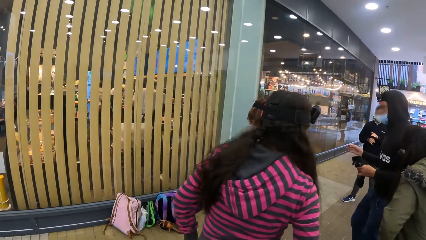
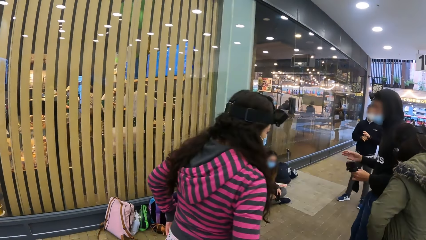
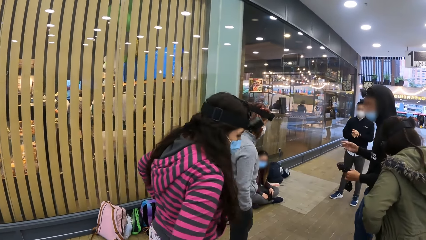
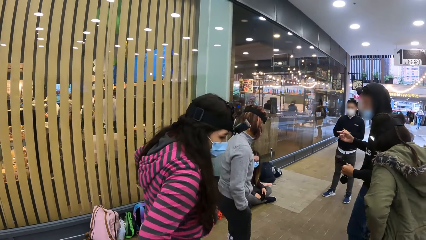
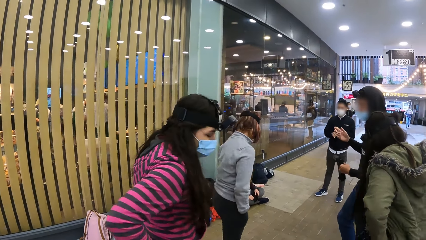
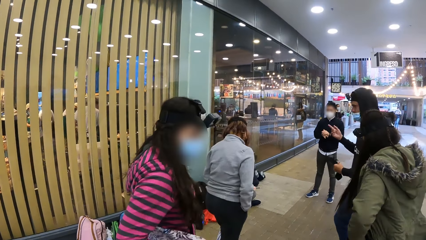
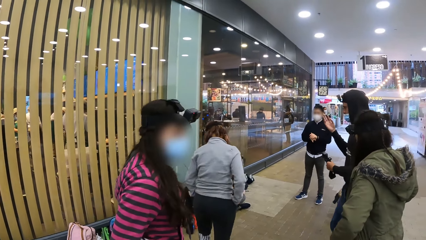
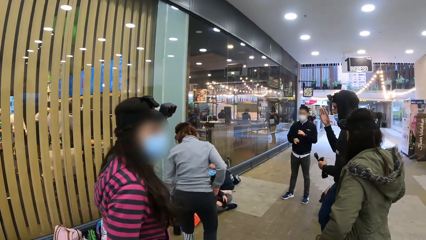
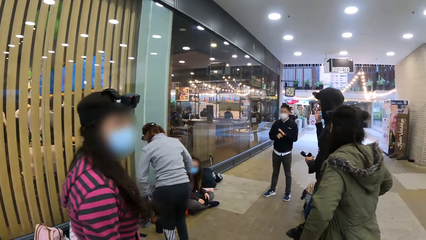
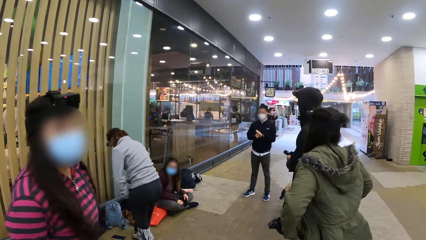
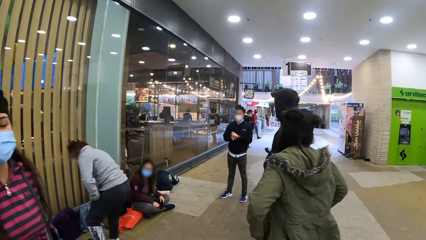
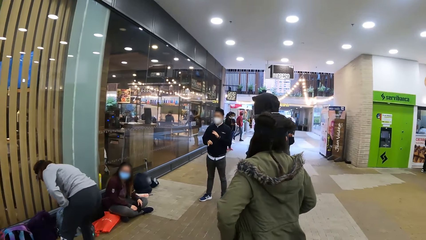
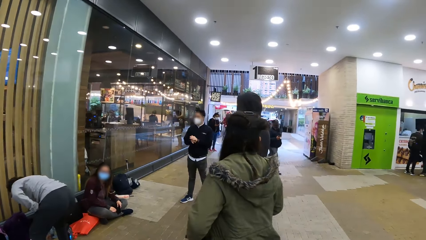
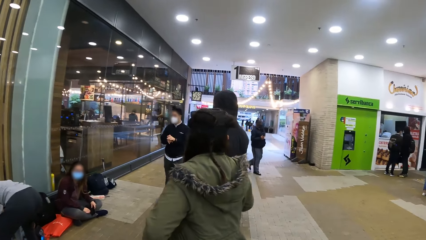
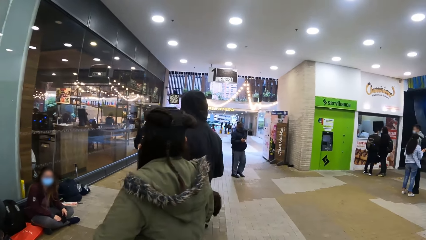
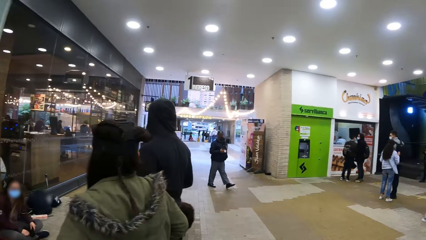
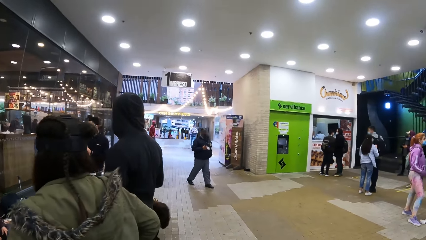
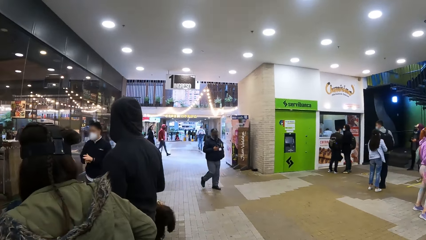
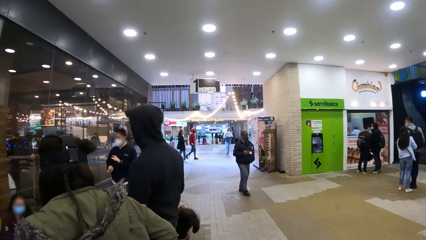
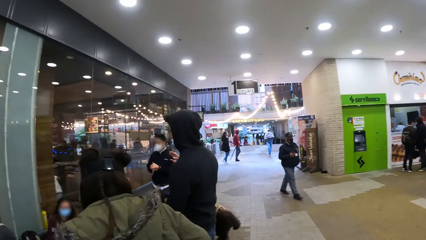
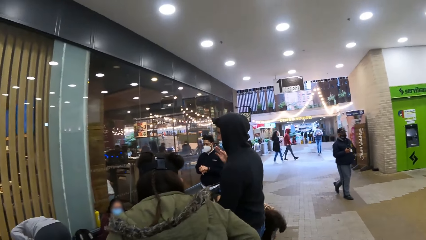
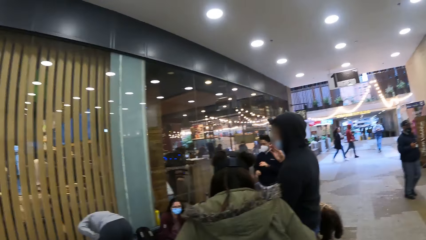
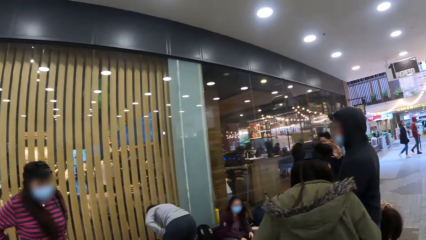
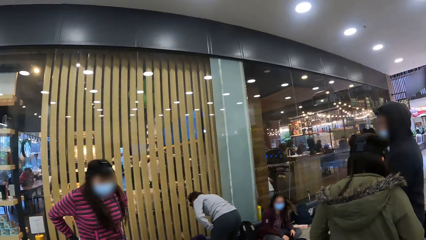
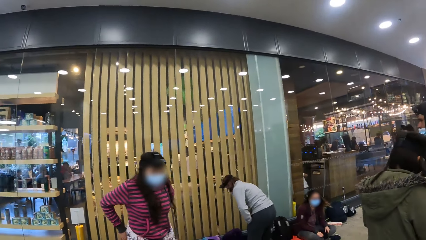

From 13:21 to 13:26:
The camera wearer looks around. A person moves the hands. Another person moves the hands. A third person bends down.

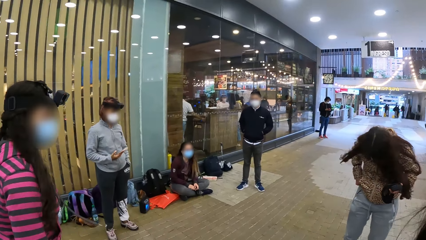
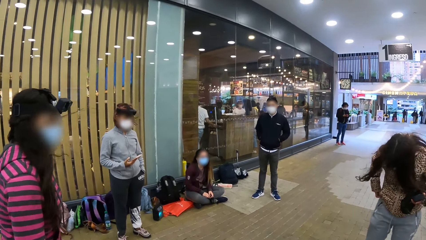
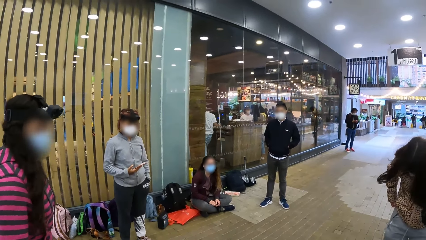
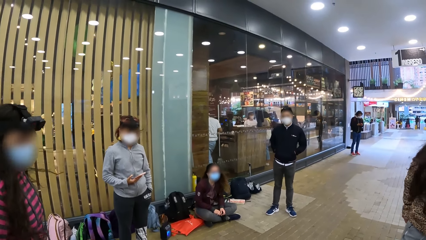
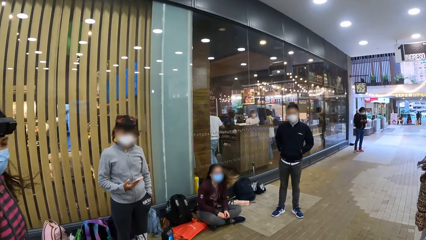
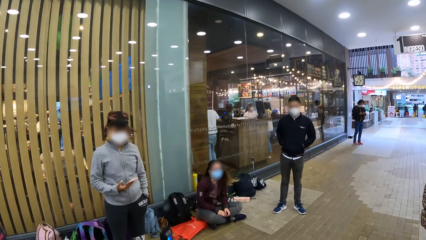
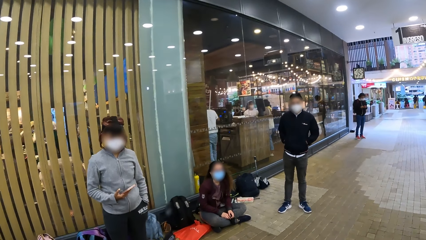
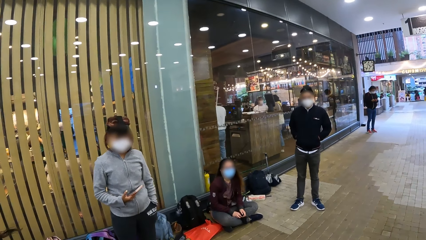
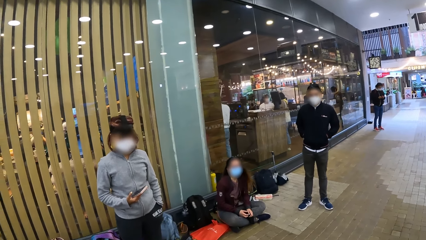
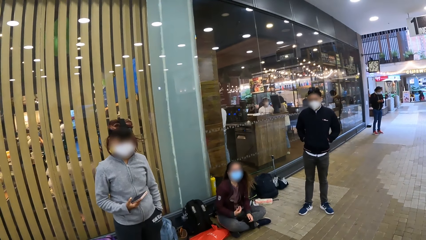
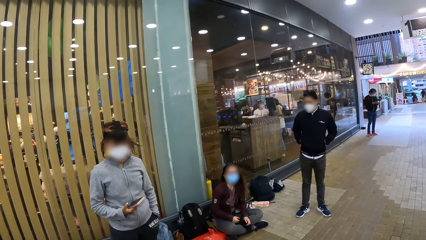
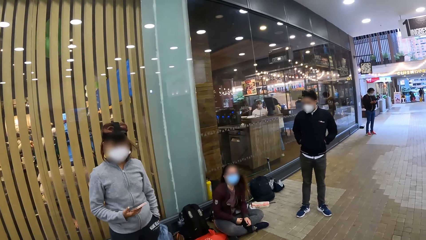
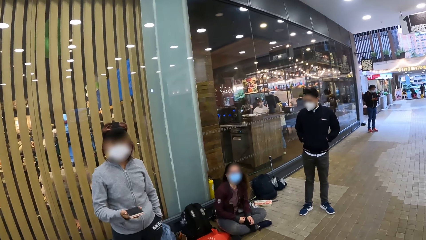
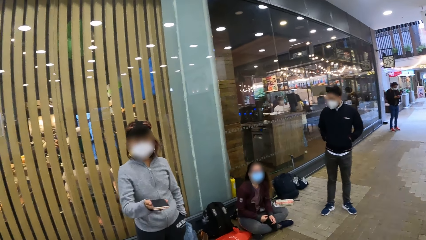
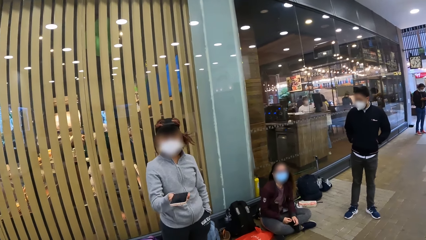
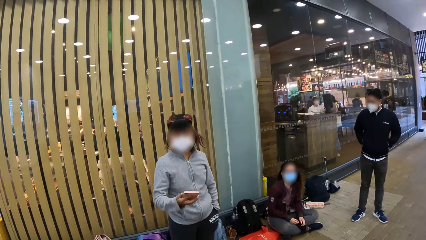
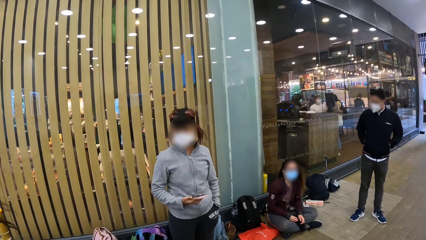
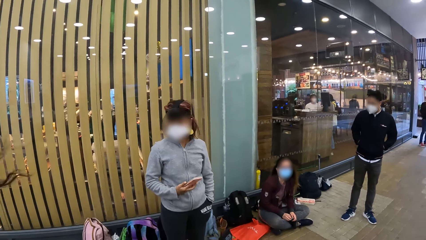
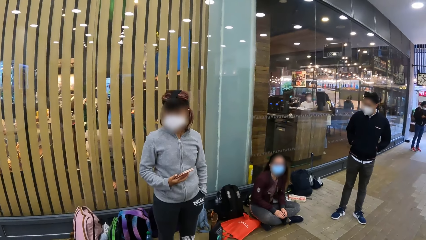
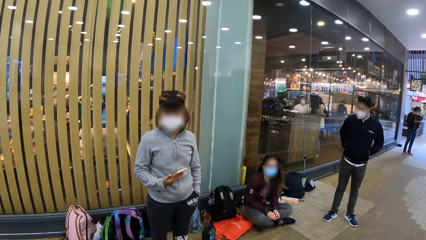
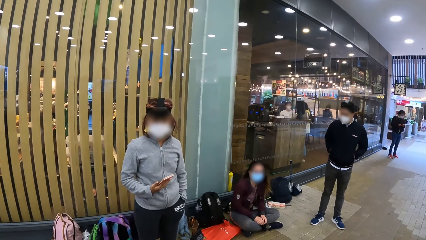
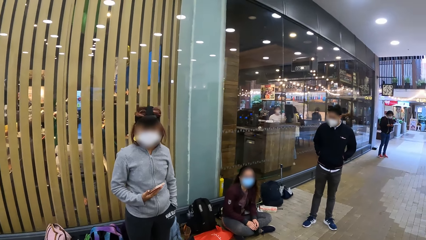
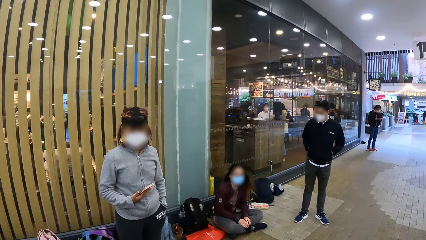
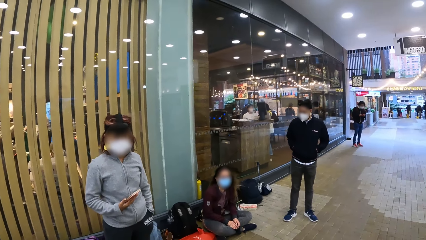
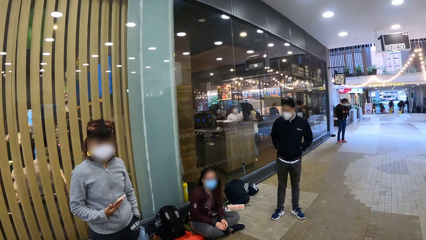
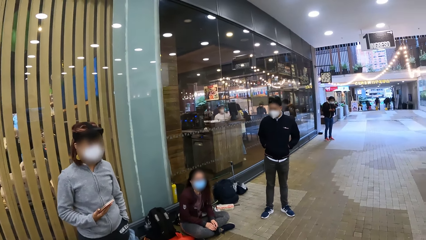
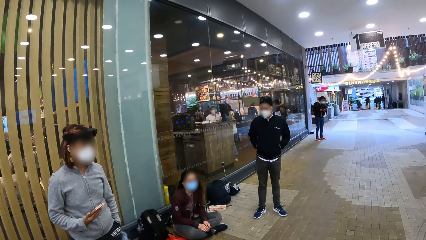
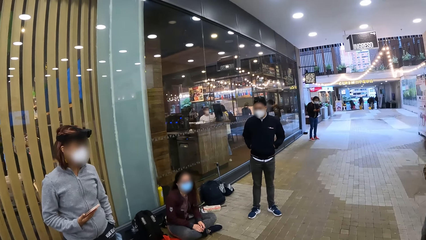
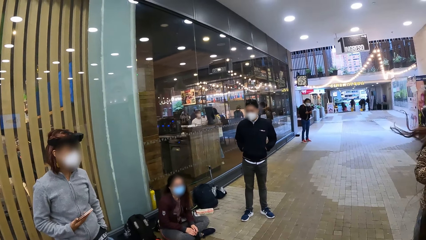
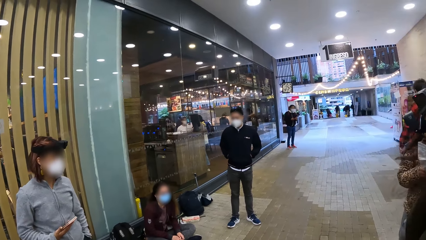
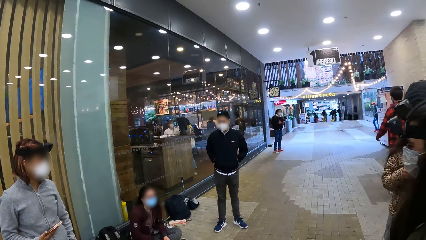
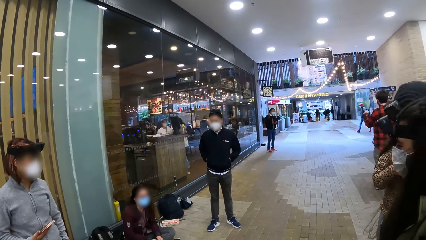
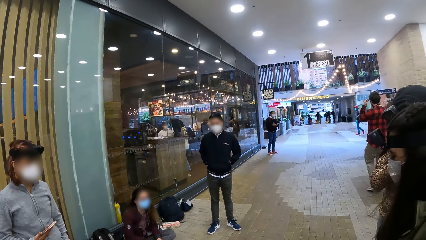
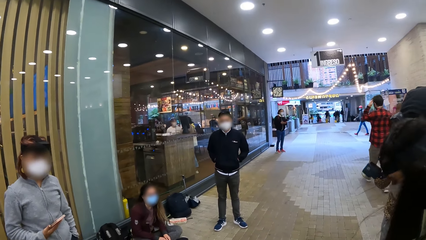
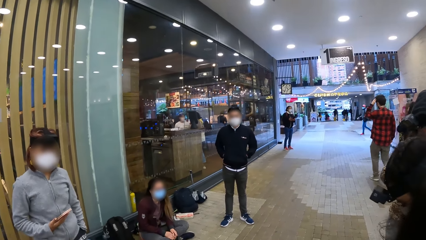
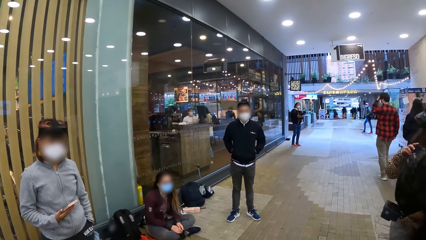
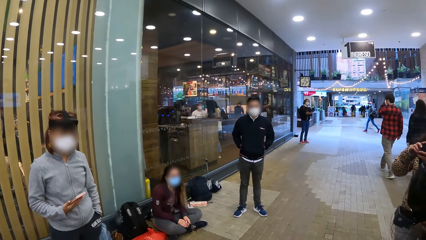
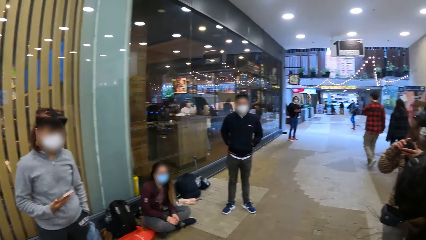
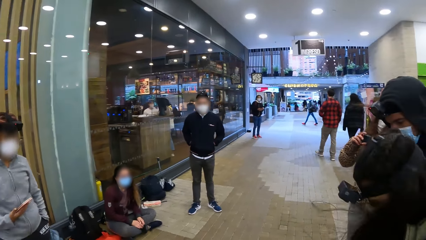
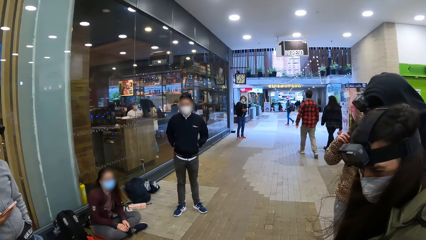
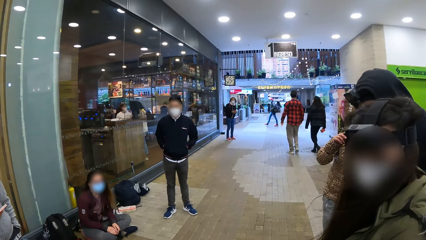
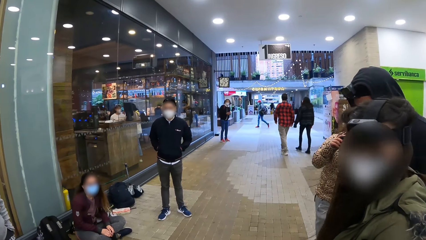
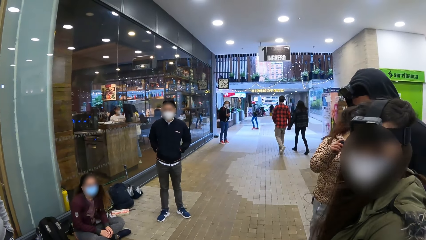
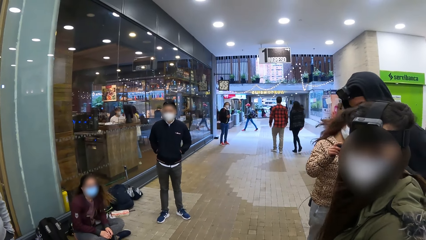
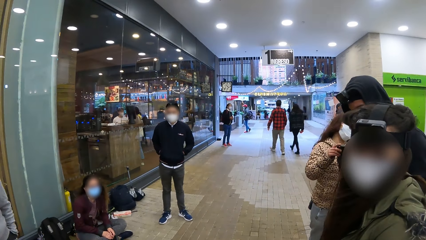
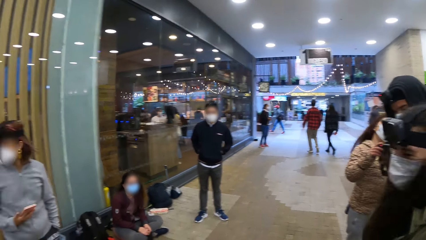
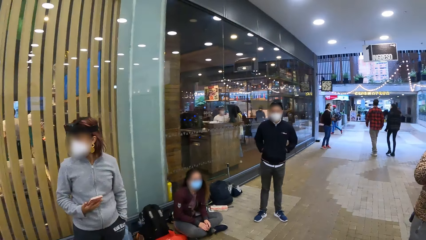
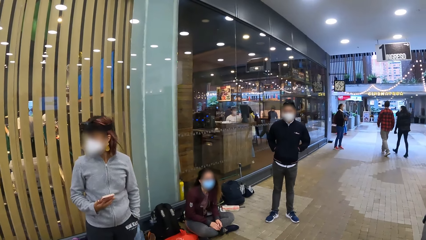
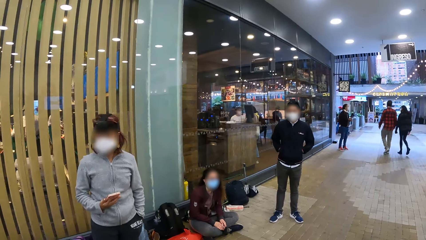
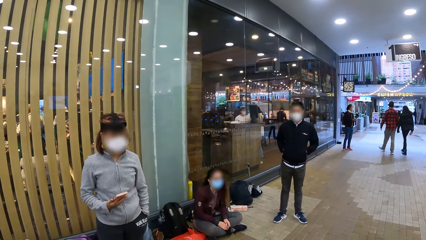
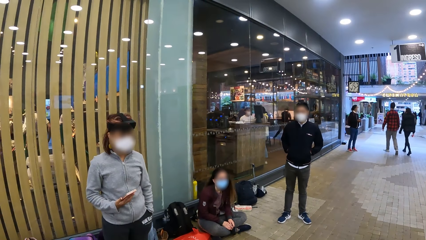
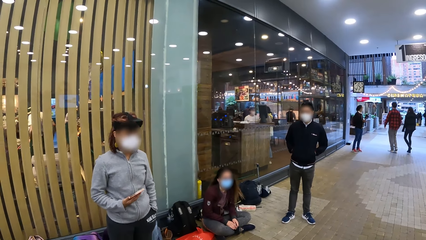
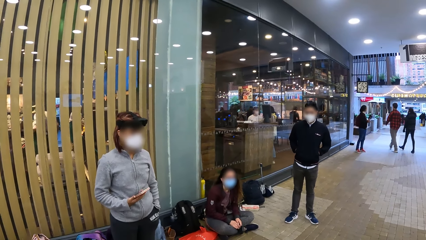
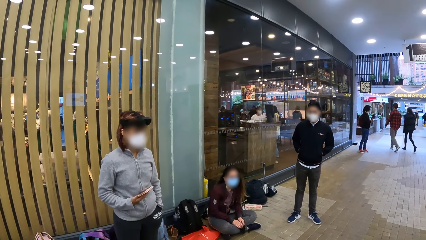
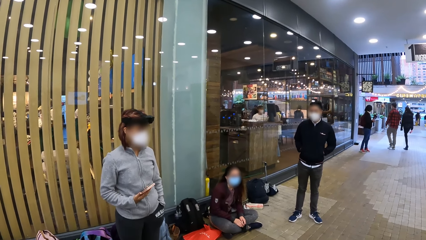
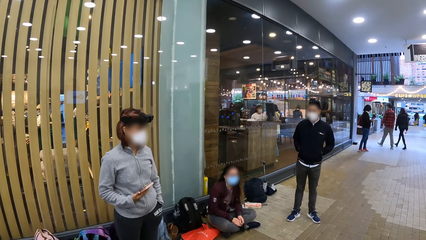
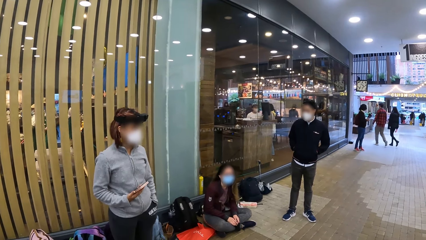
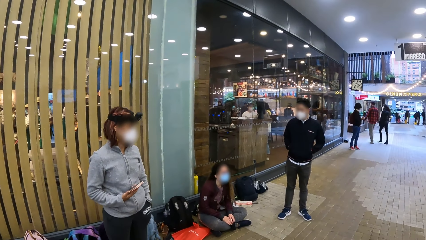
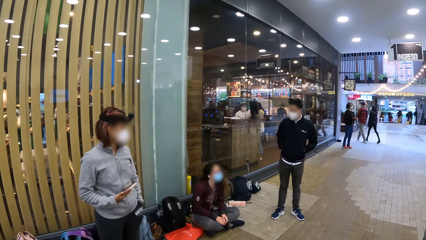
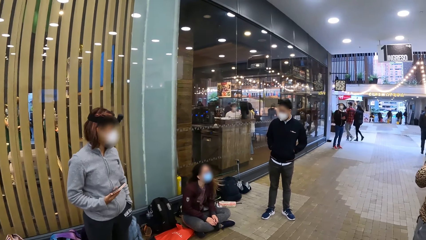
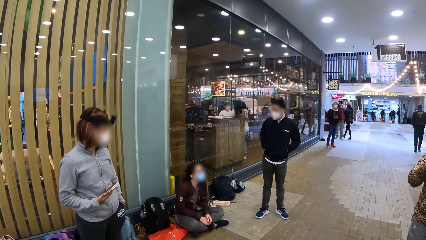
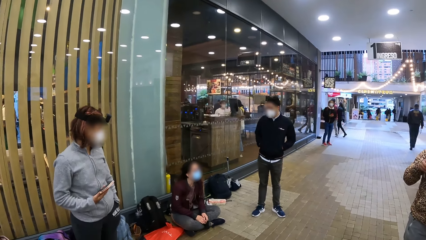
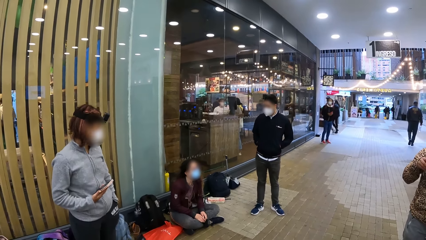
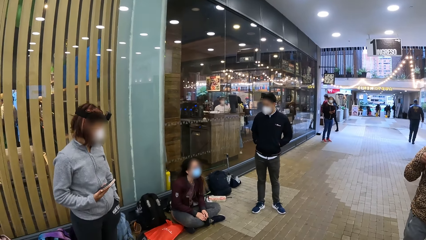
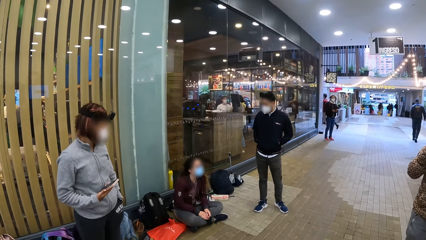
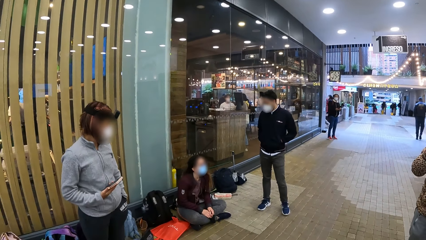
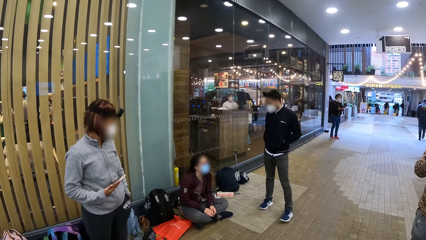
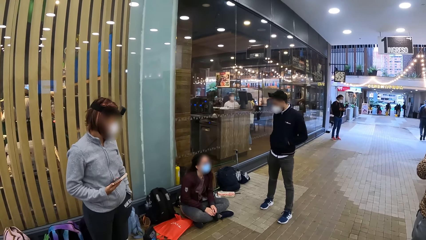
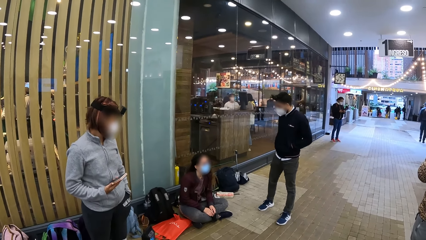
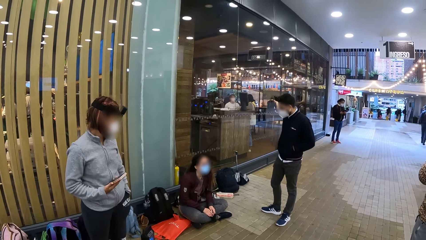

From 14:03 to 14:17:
The camera wearer walks towards a person. They interact with the person. They look around the mall. They look at another person. They stare at people in the mall.
